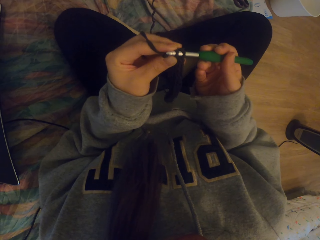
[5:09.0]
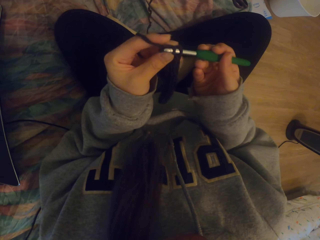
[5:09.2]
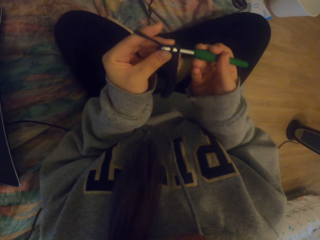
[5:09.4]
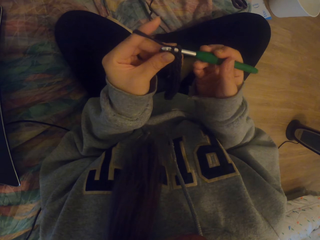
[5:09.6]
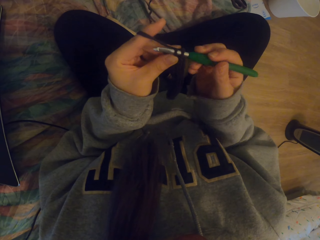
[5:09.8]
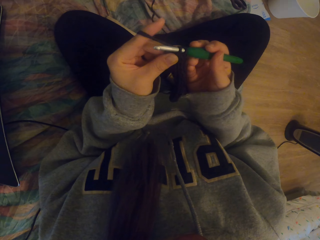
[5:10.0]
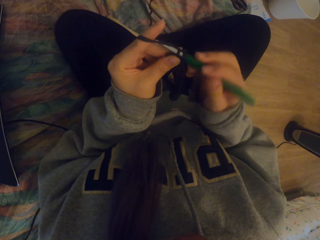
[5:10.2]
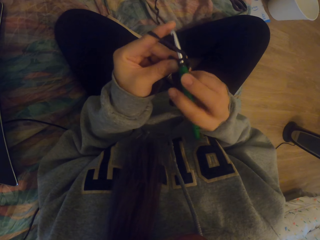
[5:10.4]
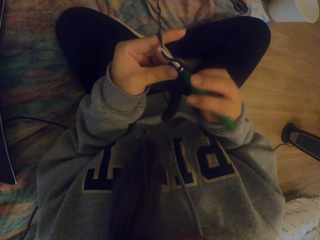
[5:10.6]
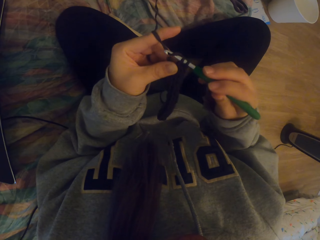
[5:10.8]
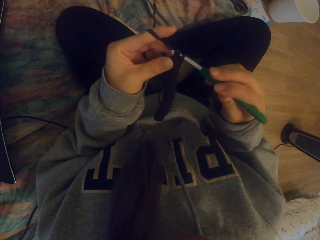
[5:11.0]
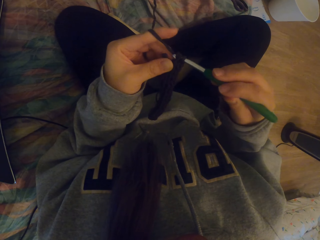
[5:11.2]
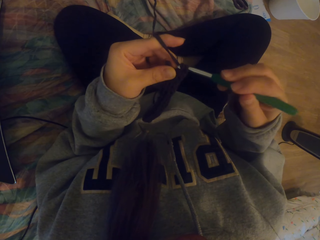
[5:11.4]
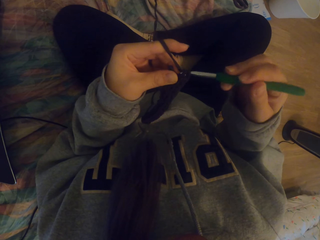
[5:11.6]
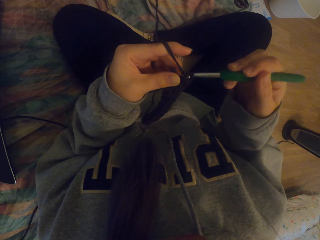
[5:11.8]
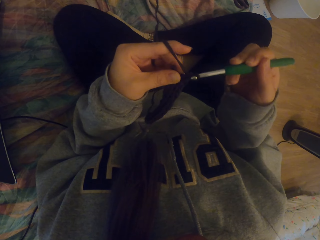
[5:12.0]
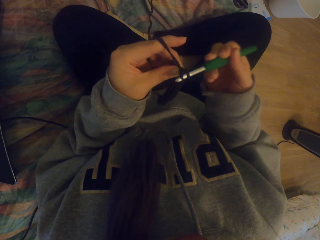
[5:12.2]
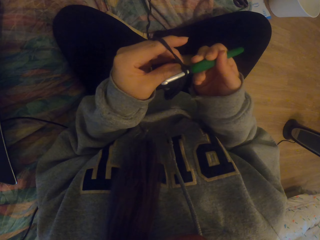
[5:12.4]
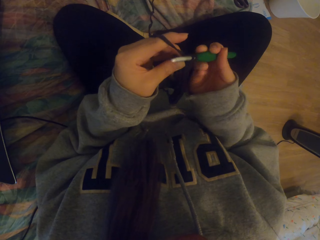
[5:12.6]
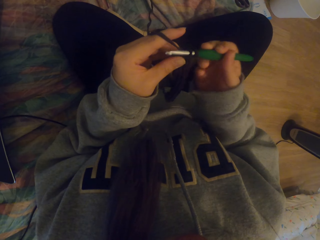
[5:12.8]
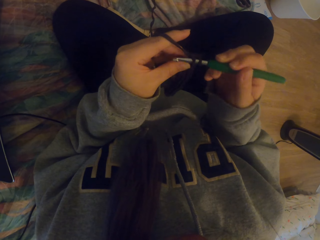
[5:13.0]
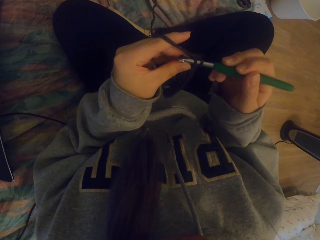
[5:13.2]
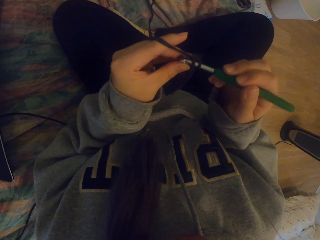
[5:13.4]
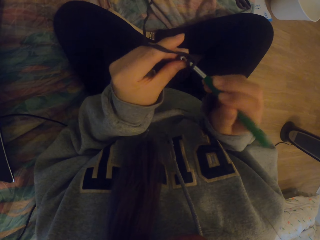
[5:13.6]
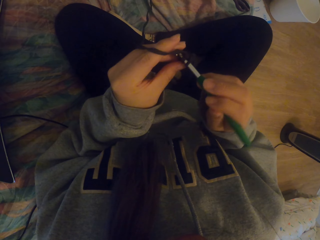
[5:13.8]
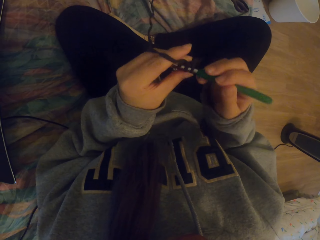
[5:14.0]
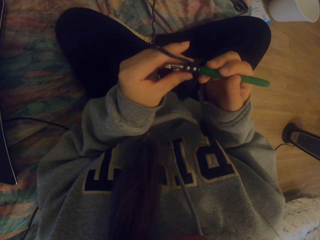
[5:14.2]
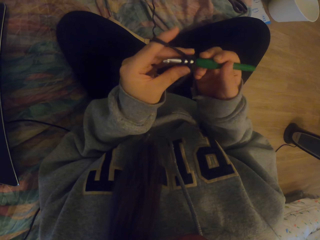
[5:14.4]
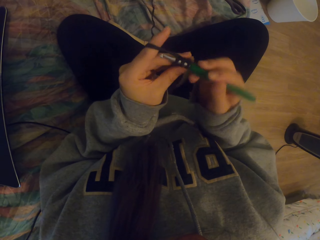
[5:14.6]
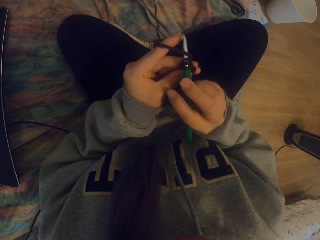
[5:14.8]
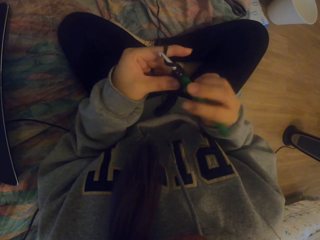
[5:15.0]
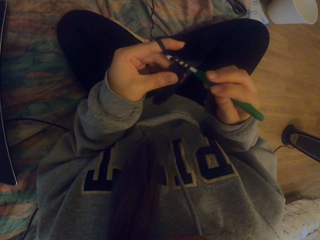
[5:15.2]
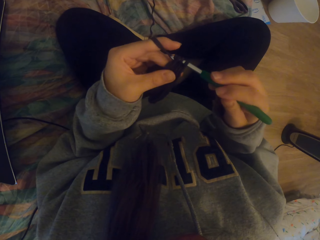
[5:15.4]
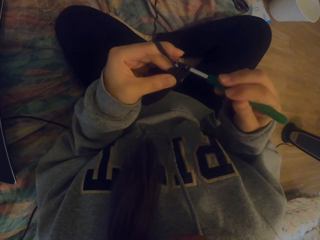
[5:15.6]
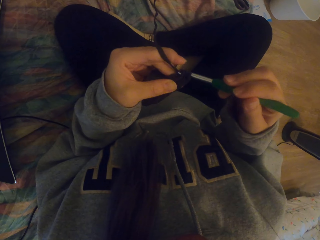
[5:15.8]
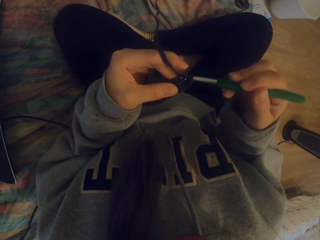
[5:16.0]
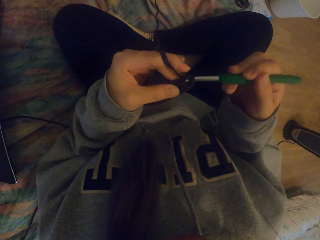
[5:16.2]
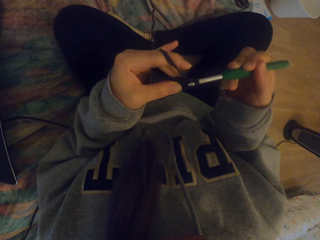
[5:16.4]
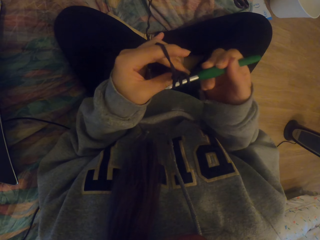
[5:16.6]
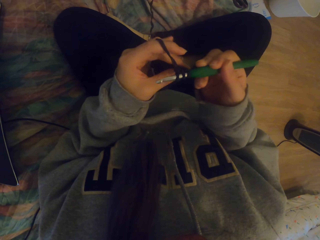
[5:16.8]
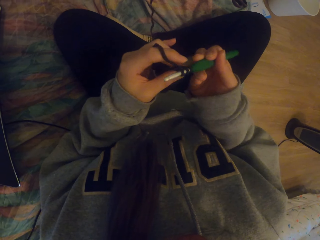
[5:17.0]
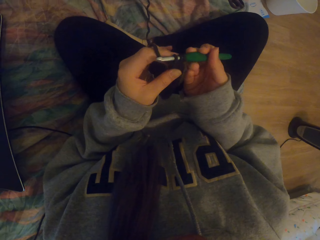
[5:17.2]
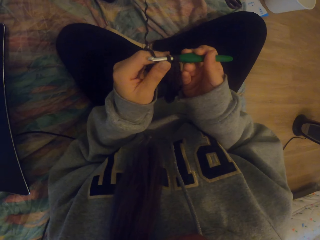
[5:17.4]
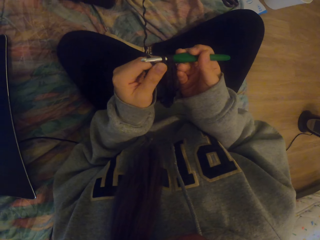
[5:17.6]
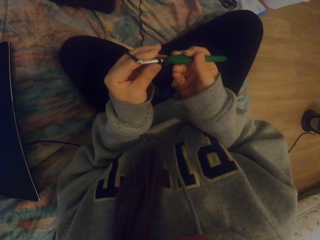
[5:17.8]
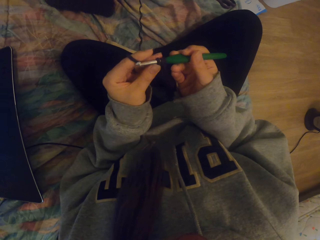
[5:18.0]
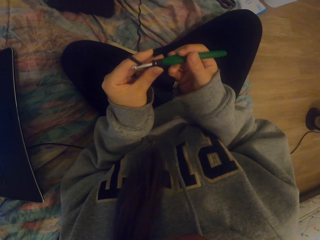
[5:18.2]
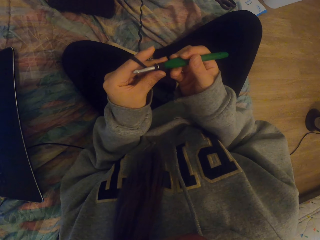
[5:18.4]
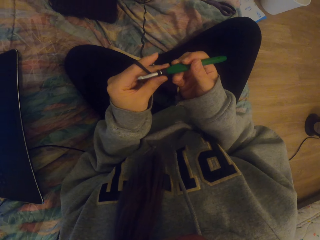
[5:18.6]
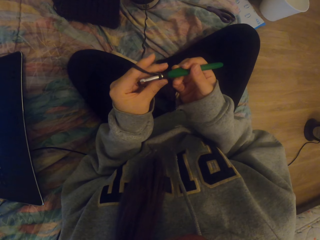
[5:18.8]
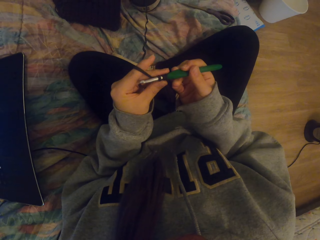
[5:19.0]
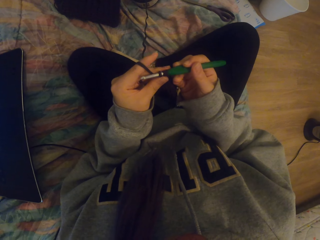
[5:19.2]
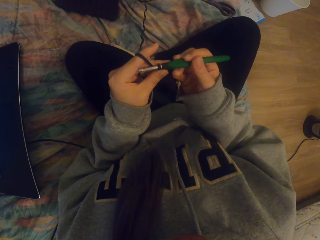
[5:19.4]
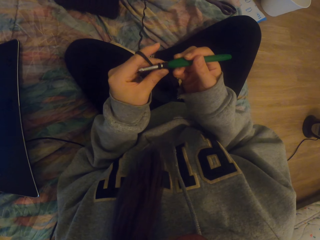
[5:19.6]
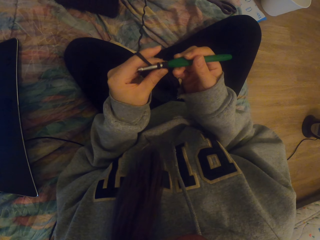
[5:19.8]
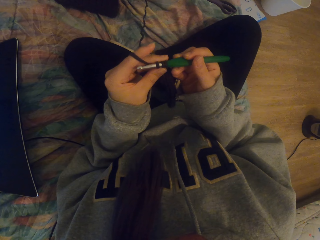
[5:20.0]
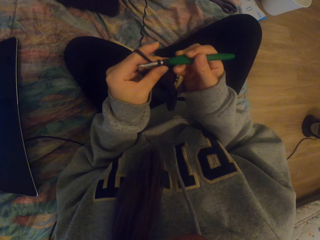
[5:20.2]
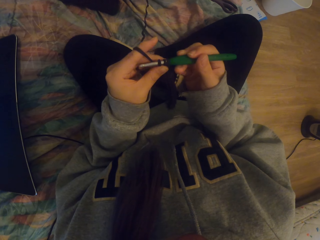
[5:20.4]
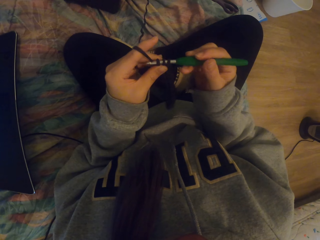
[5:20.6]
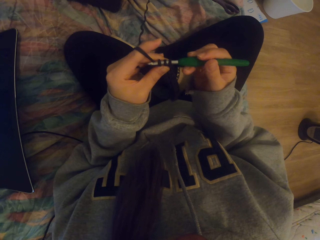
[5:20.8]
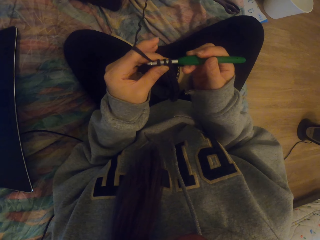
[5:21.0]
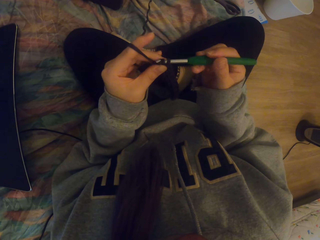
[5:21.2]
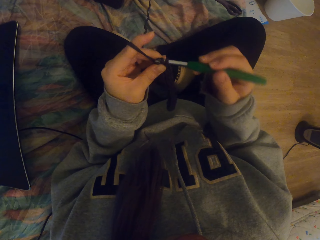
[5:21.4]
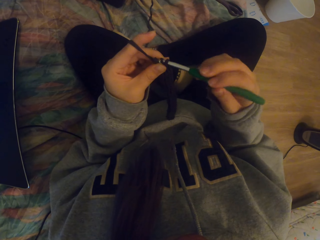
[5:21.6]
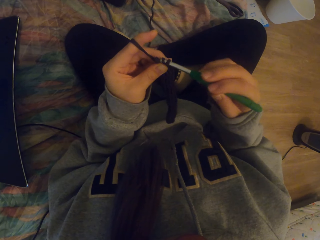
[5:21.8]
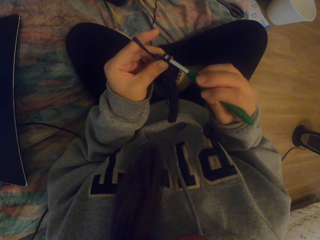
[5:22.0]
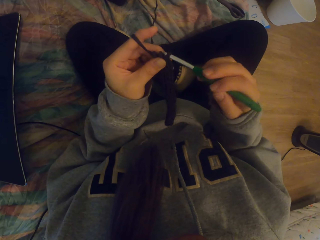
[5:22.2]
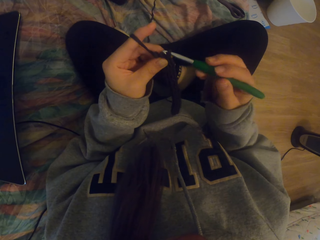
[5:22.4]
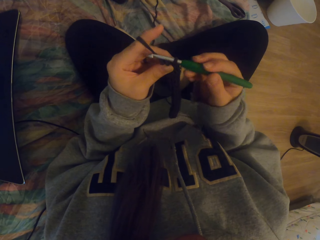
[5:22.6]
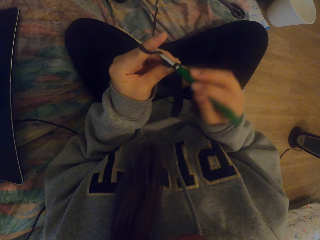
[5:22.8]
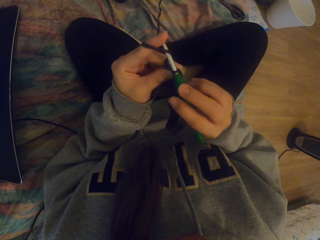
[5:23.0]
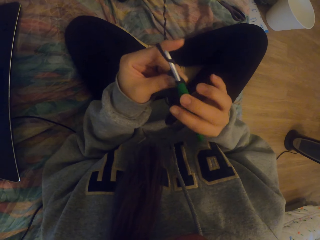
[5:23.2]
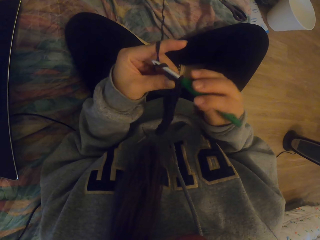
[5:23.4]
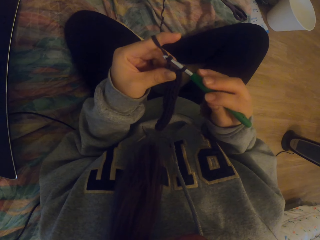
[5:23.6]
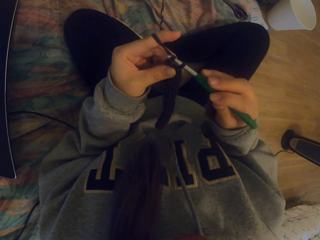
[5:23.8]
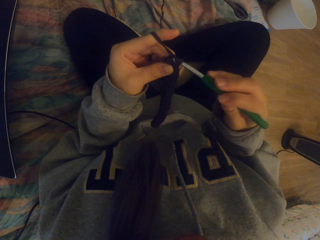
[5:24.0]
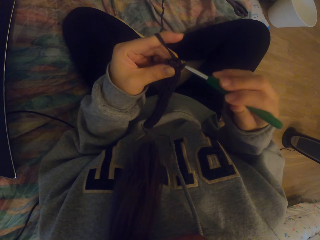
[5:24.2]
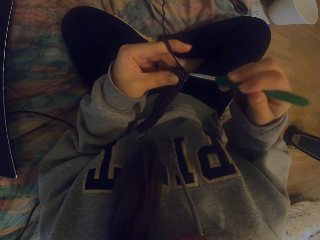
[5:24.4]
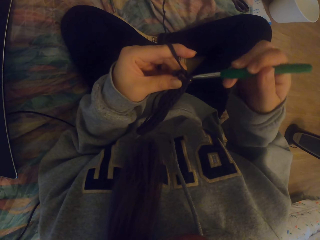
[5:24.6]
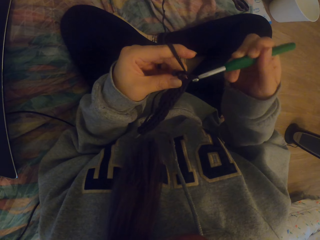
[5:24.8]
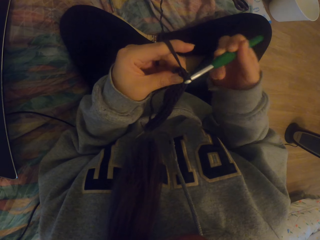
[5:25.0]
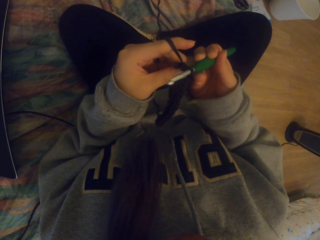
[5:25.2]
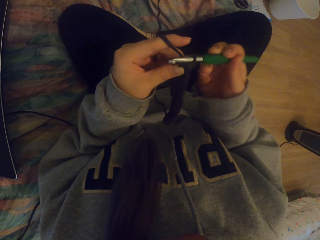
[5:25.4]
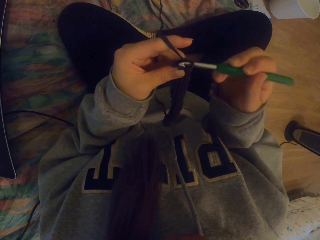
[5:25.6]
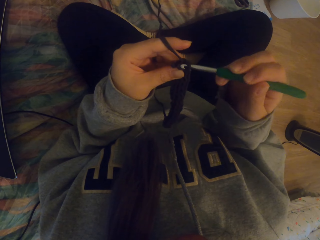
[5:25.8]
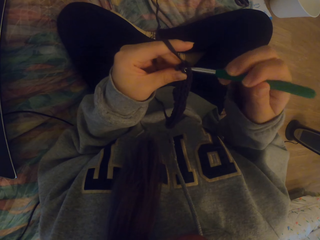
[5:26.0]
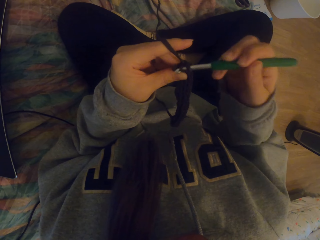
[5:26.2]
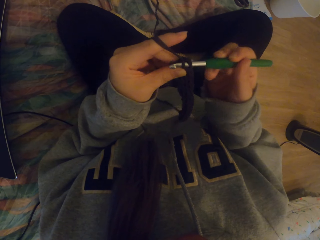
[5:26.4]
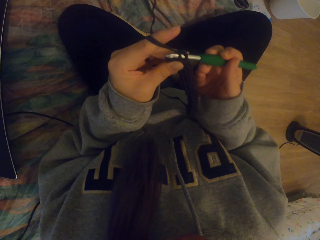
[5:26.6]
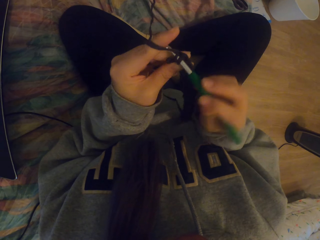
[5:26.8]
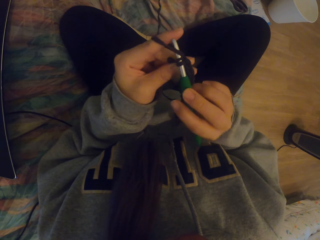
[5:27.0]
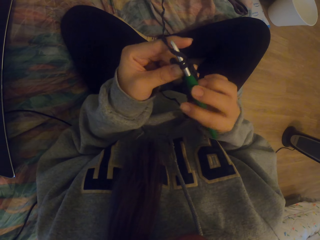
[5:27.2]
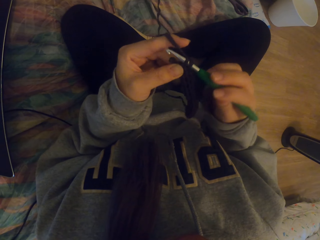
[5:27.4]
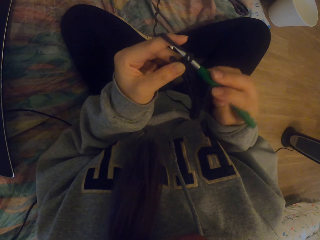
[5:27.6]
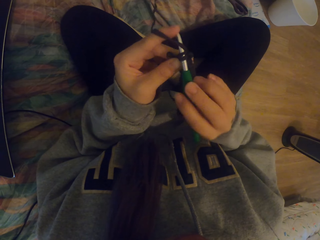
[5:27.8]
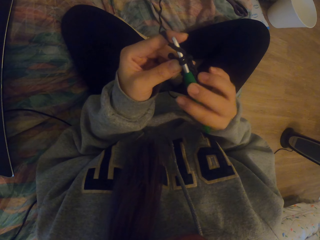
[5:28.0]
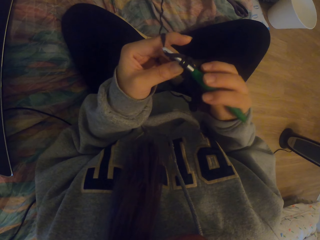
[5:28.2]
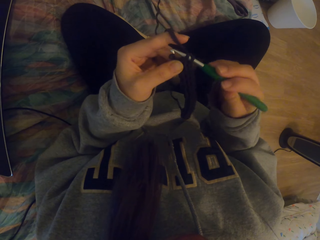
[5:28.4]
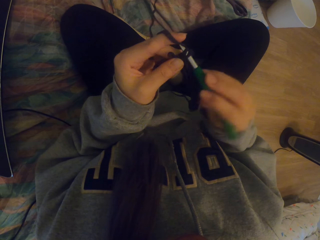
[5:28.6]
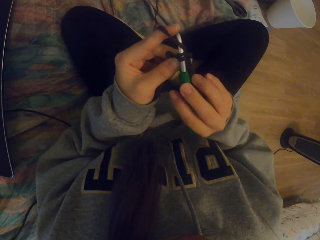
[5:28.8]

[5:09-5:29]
The camera wearer adjusts the knitted piece with the left hand. They knit using both hands.

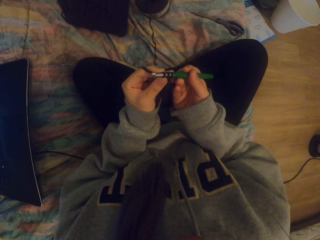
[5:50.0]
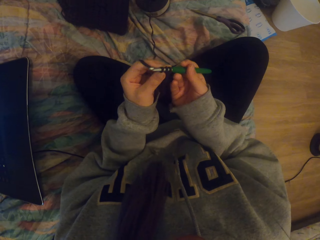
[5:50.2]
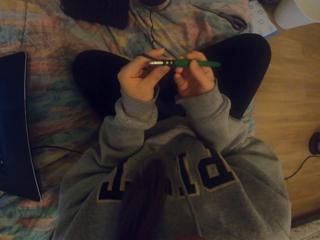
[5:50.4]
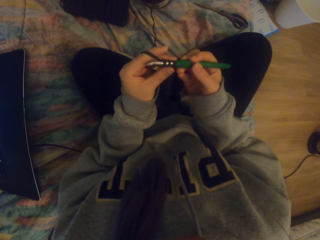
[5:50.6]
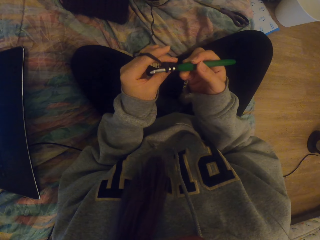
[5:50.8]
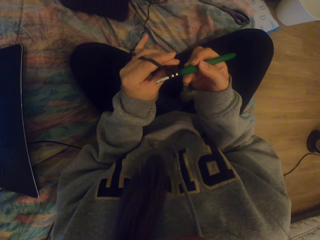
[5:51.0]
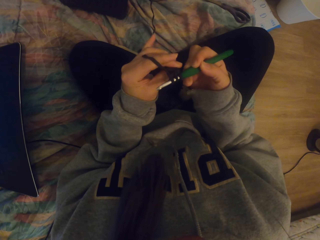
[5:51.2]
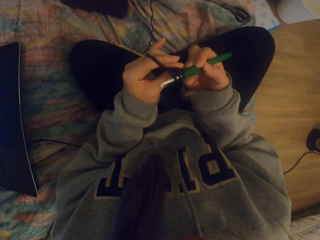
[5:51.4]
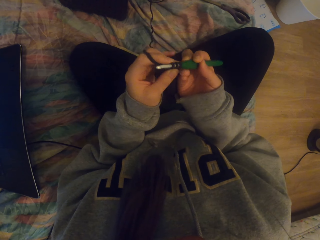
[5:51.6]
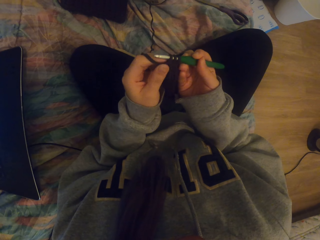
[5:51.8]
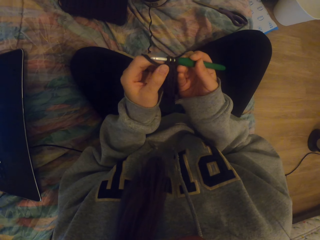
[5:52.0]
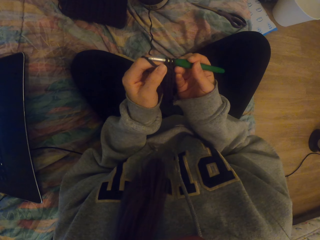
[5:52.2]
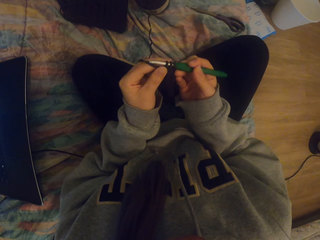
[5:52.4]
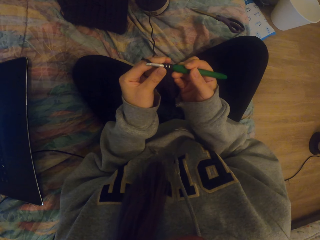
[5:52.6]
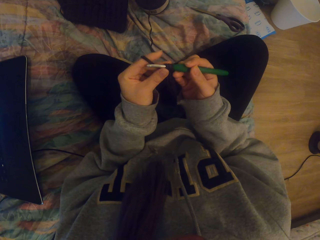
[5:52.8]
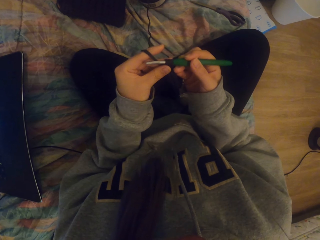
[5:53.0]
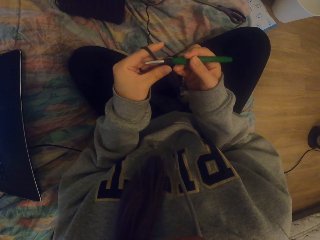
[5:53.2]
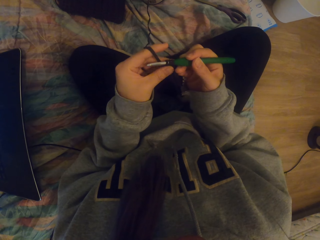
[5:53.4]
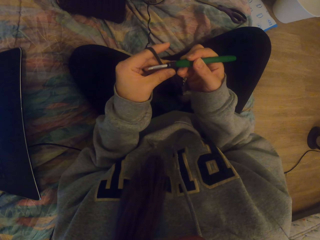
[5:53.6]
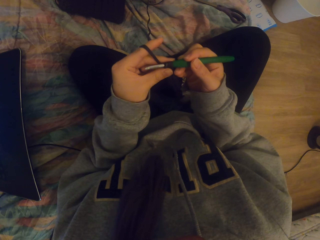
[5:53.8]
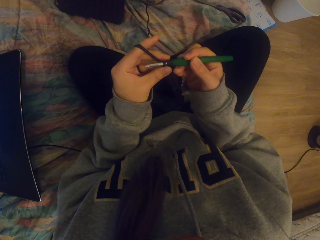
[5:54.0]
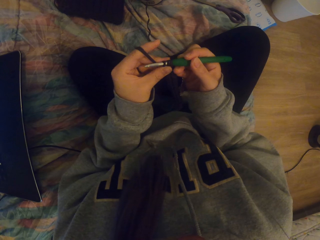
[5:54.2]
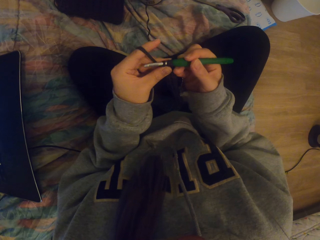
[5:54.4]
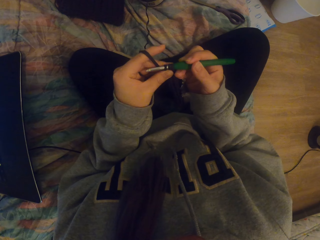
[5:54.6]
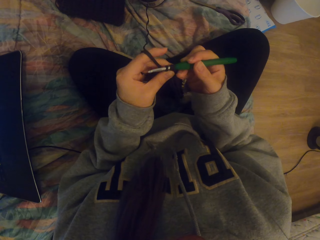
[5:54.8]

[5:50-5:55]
The camera wearer adjusts the knitted piece with the left hand.
